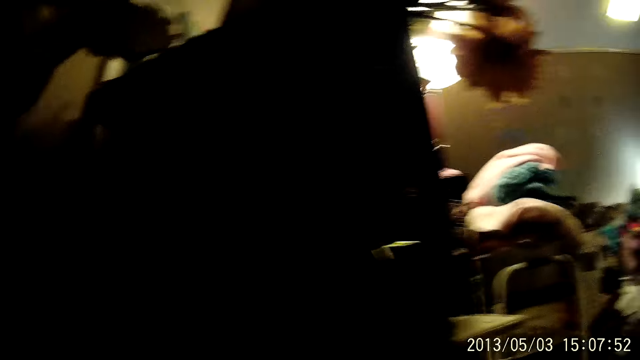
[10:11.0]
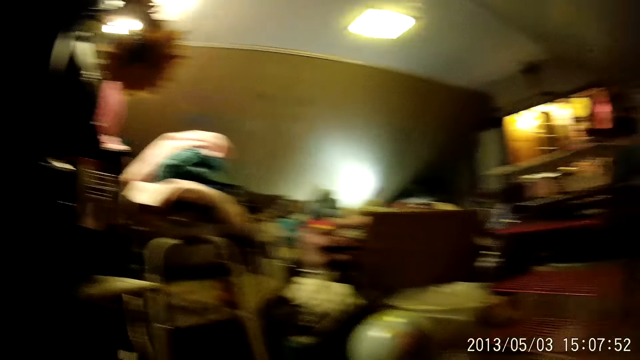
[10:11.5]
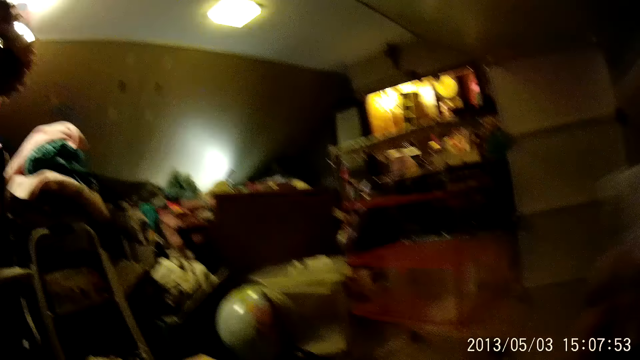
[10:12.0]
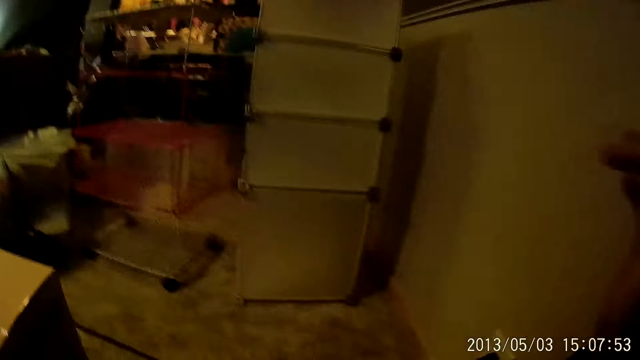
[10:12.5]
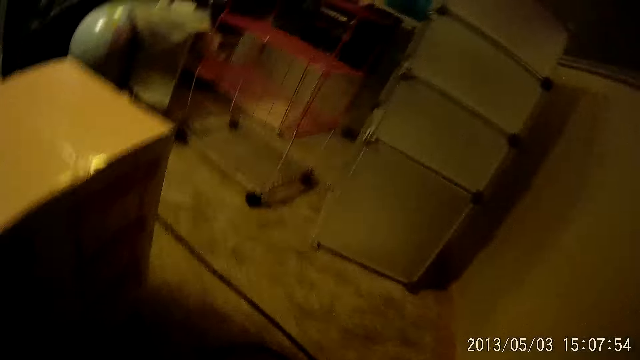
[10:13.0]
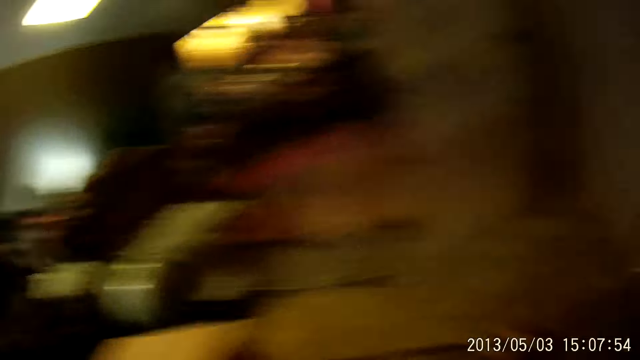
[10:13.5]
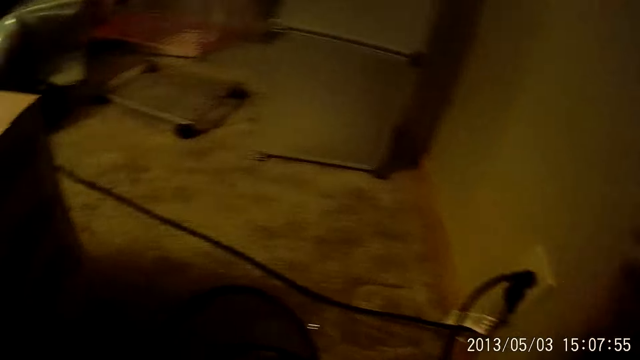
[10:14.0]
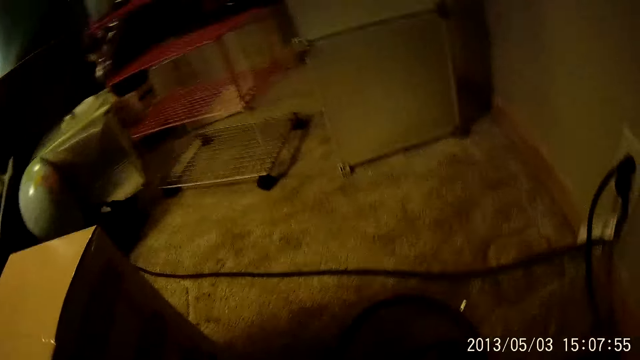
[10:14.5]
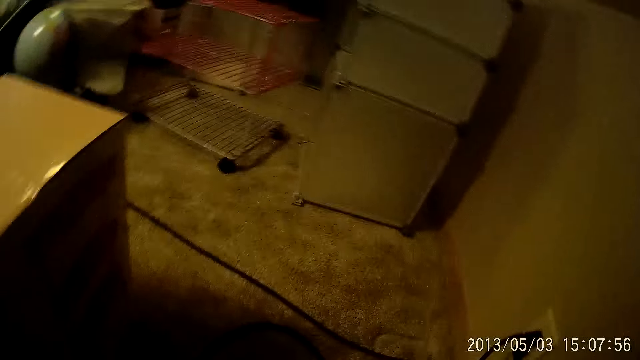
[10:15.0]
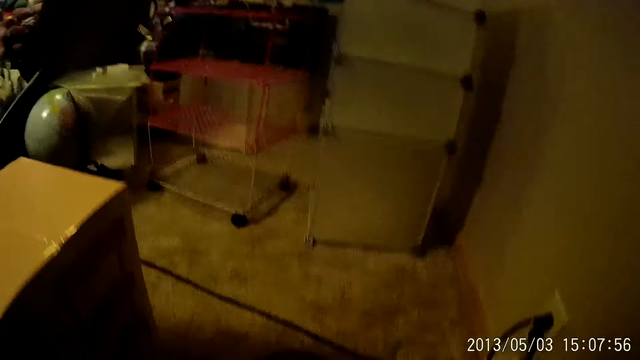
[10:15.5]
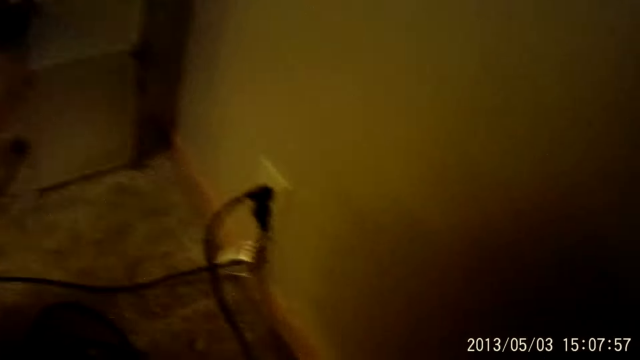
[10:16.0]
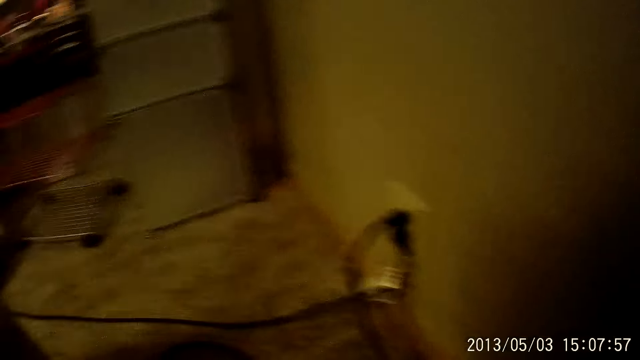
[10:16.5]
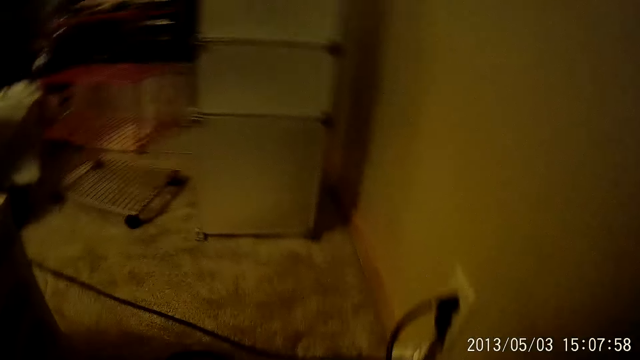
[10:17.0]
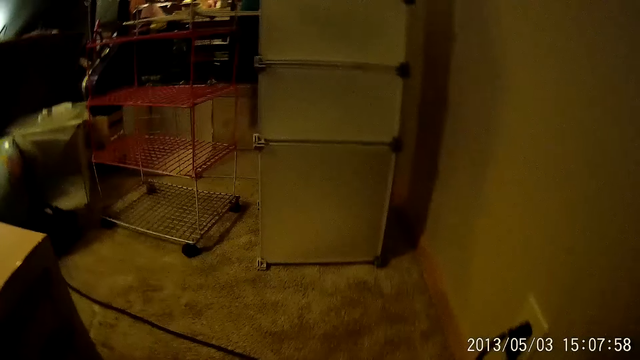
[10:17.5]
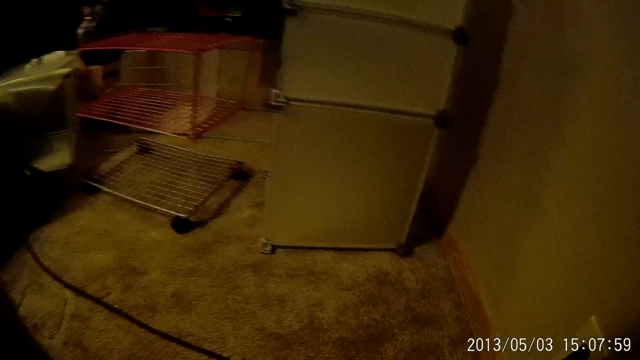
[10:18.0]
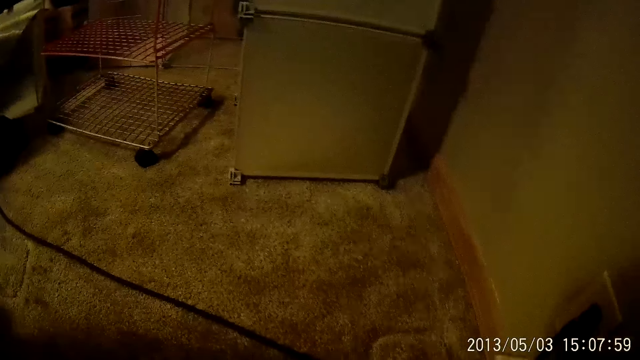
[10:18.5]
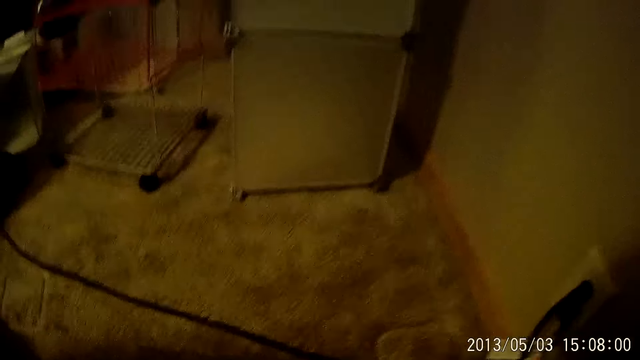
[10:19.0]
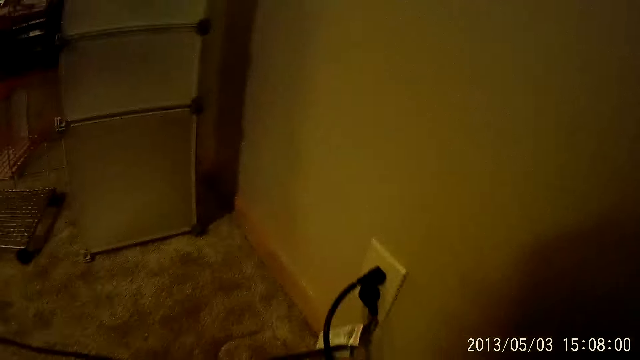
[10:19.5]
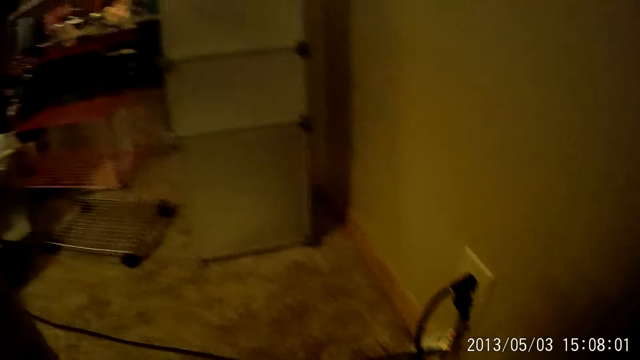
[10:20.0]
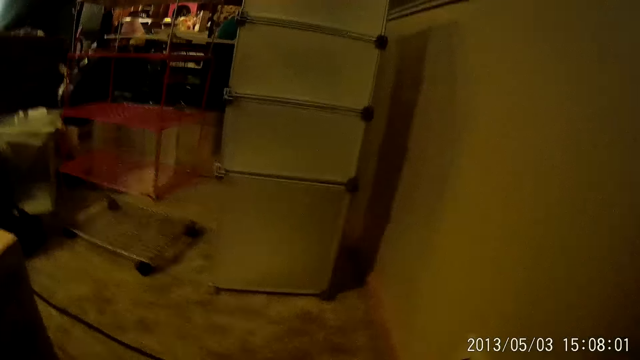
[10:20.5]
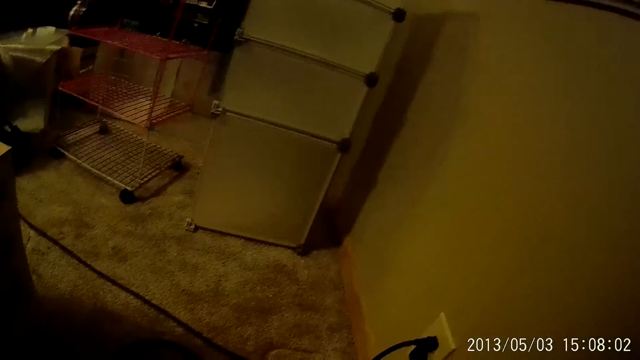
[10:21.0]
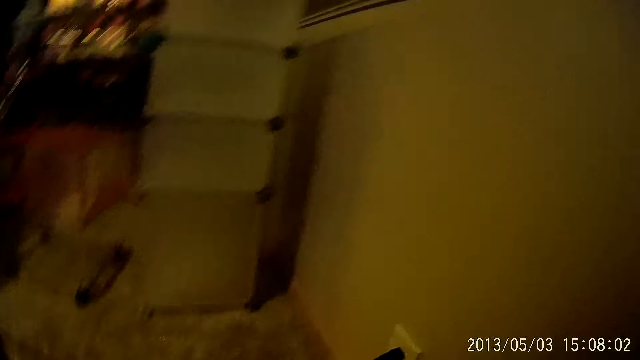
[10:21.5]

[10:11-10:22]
The camera wearer does something. They look around.

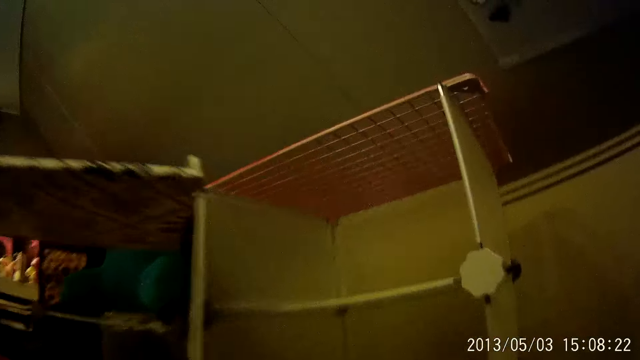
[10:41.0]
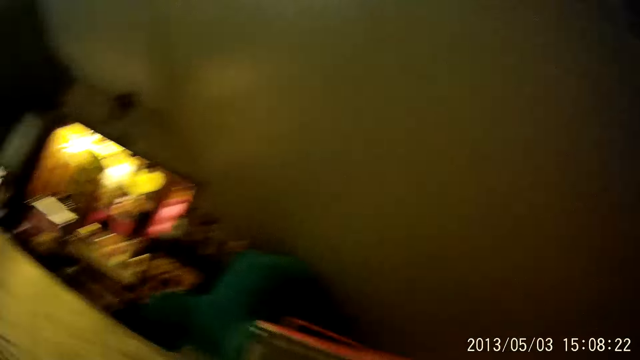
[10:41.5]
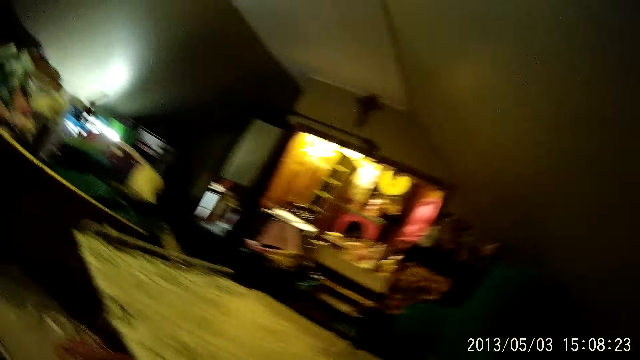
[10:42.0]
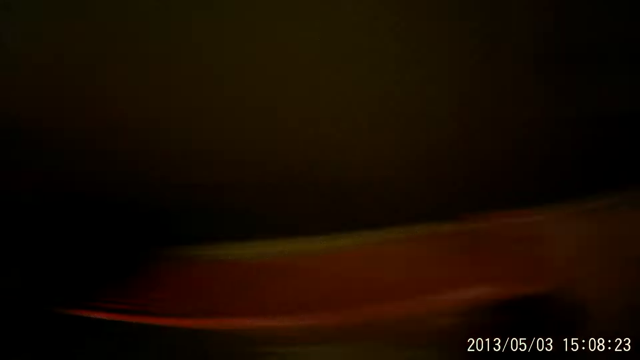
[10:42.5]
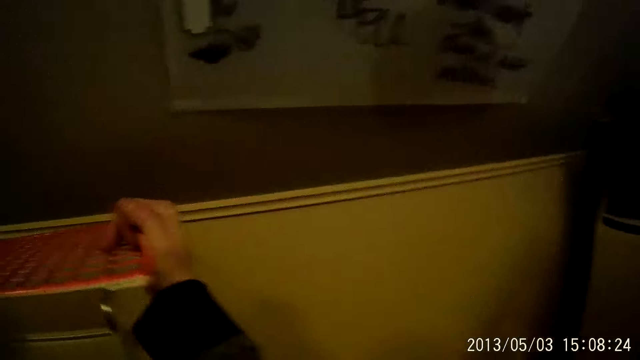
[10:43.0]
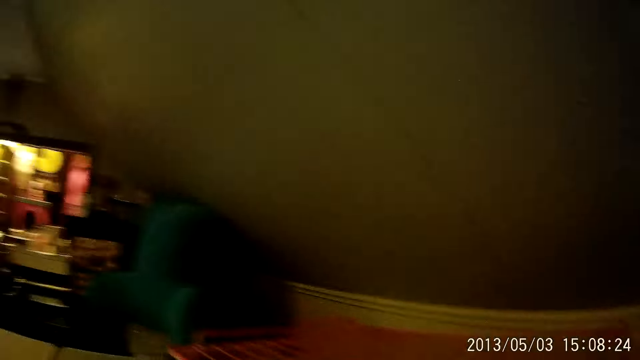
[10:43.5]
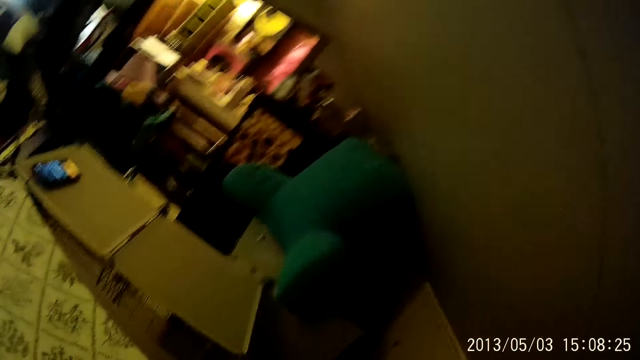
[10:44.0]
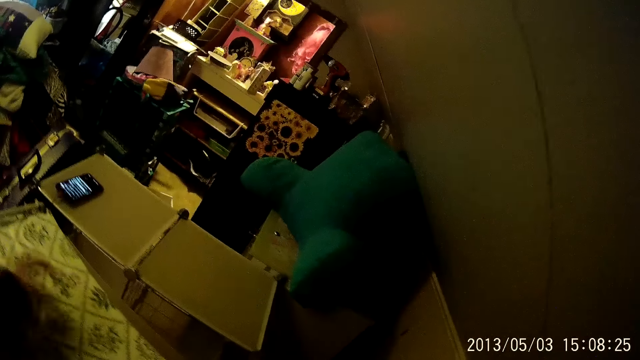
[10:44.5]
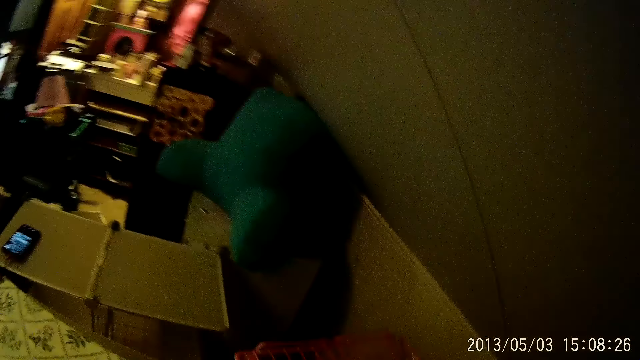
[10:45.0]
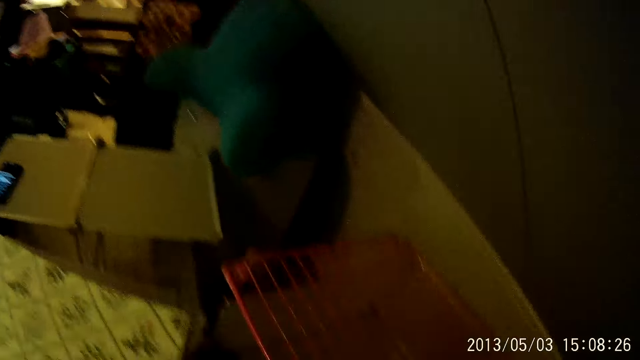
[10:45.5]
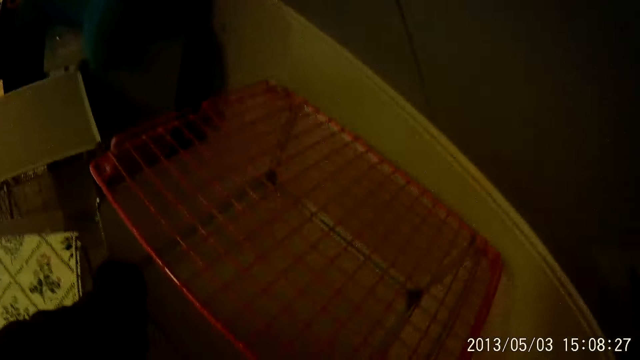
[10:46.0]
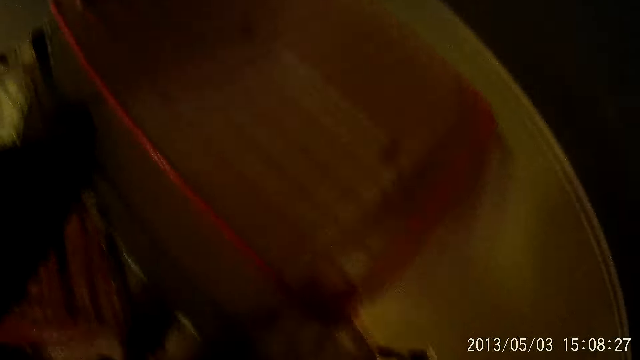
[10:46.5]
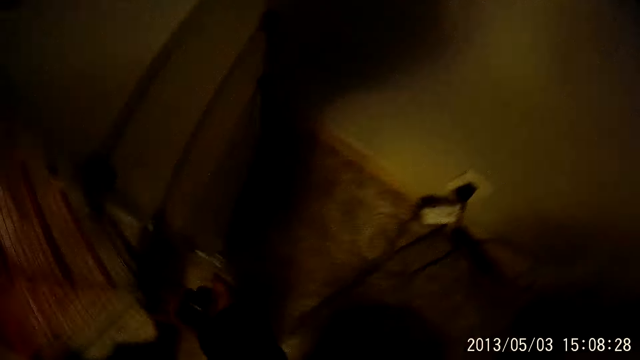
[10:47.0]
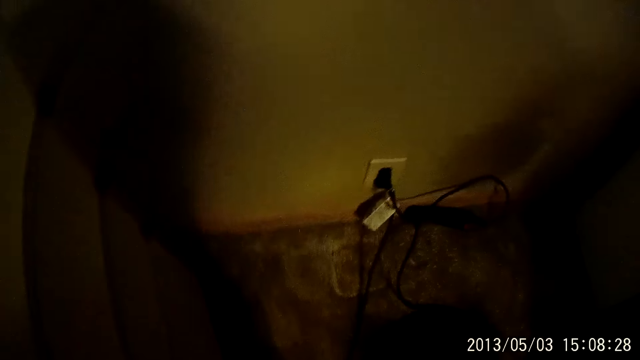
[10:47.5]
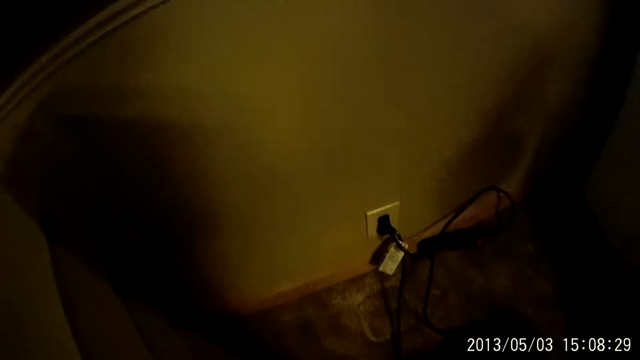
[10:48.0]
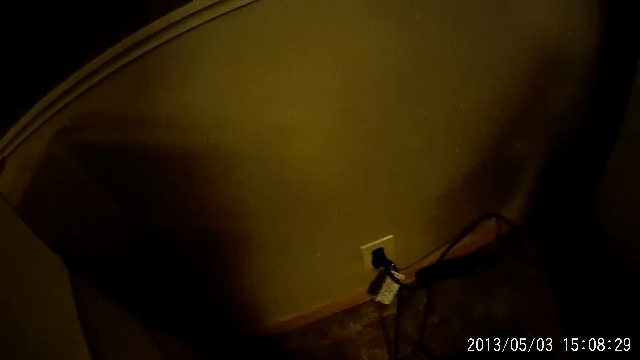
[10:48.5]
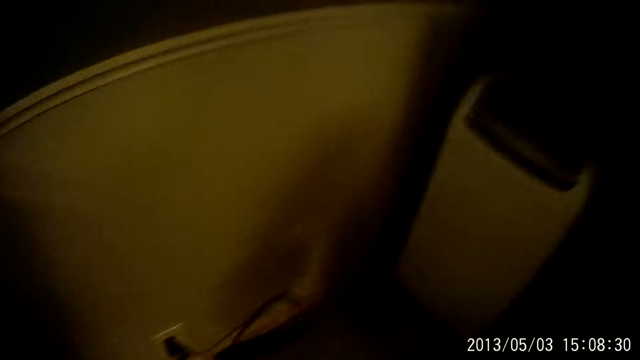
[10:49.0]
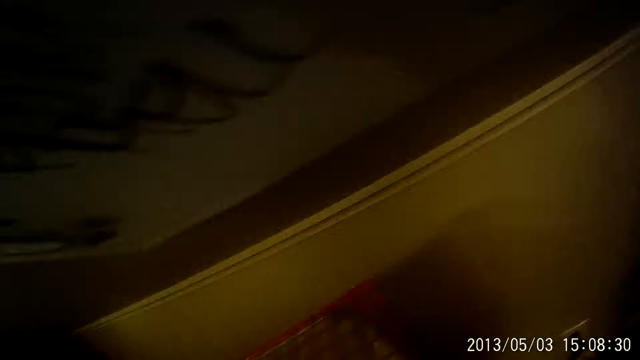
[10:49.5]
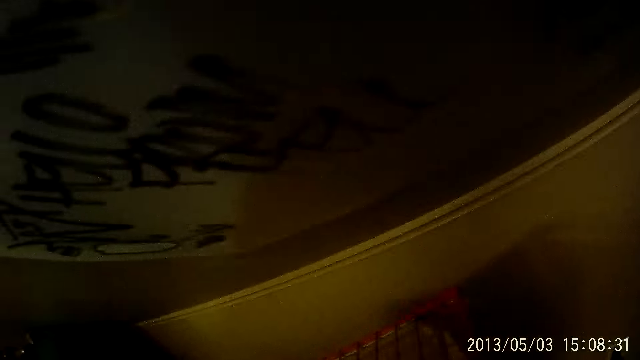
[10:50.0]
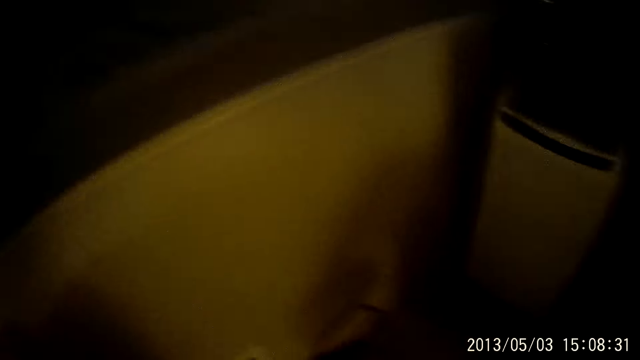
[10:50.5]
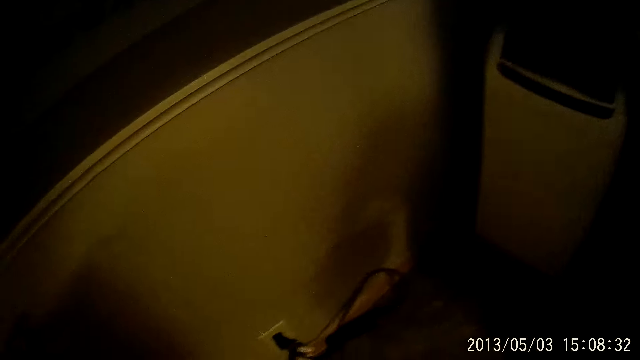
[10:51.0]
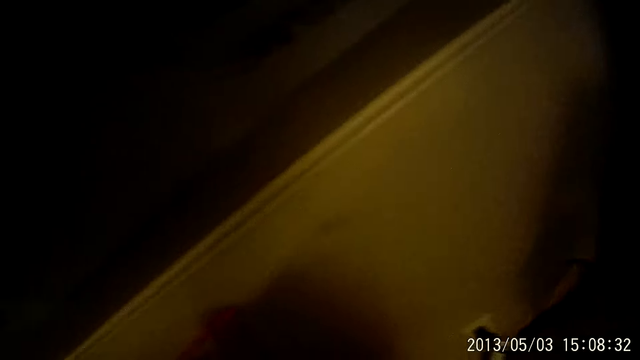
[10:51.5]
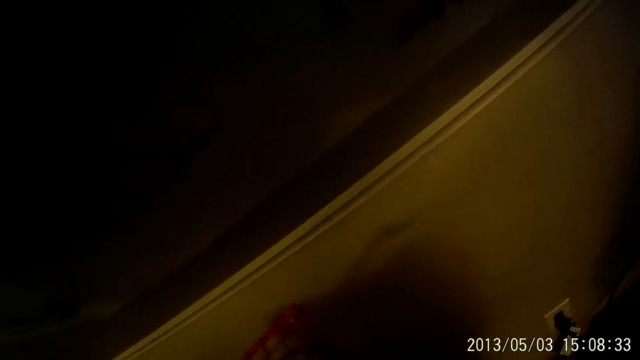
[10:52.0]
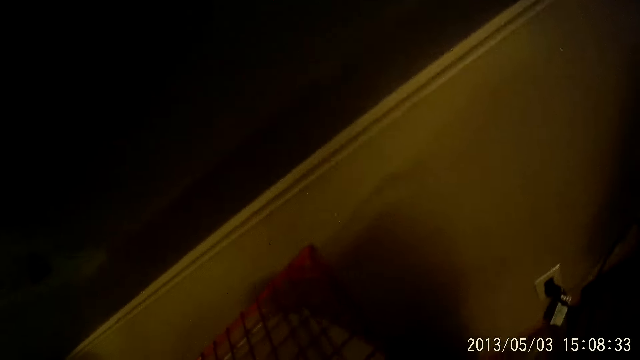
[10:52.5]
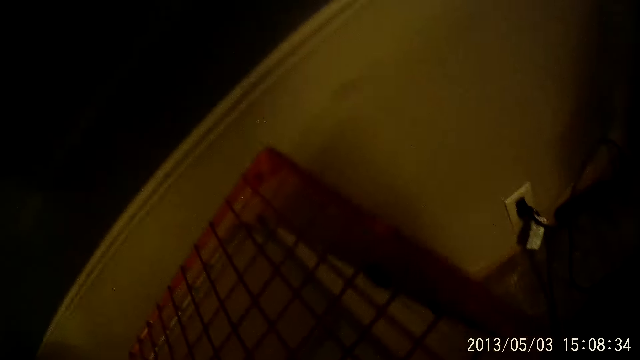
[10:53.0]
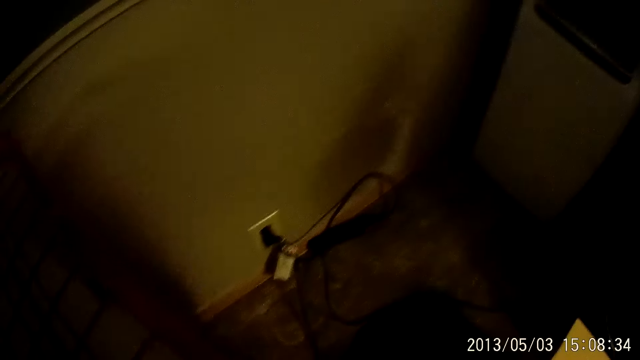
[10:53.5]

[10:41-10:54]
The camera wearer places her left hand on a red metal rack. She slides her left hand across a board. She moves the piece of the red metal rack across the floor with both hands.
